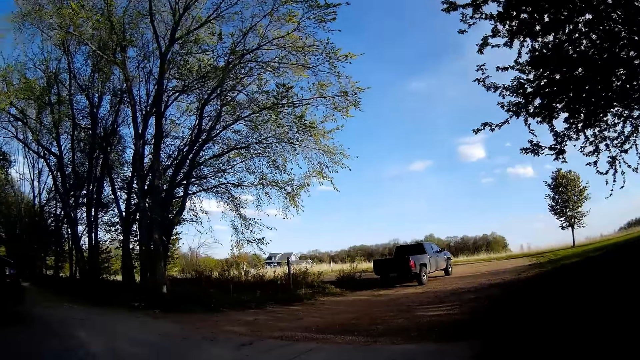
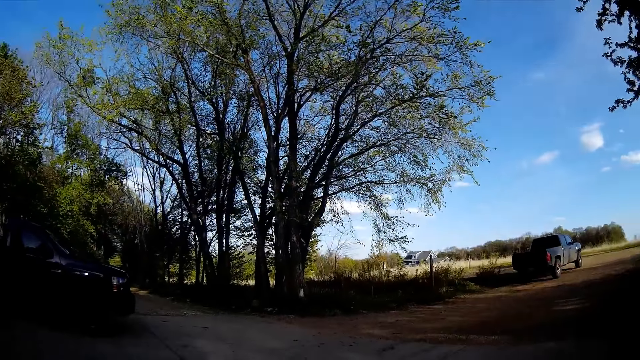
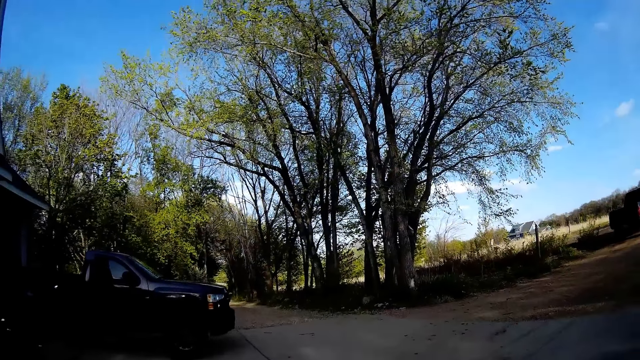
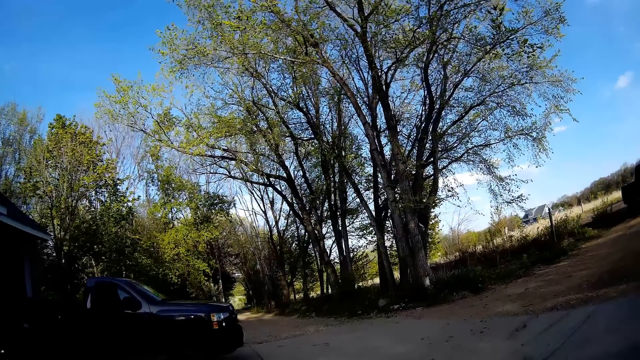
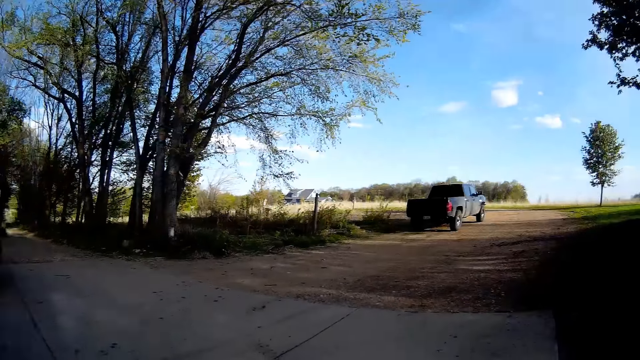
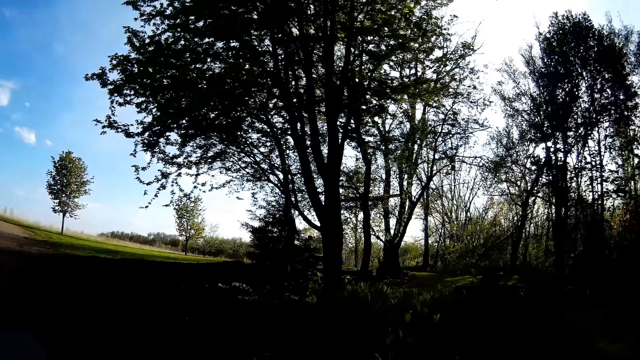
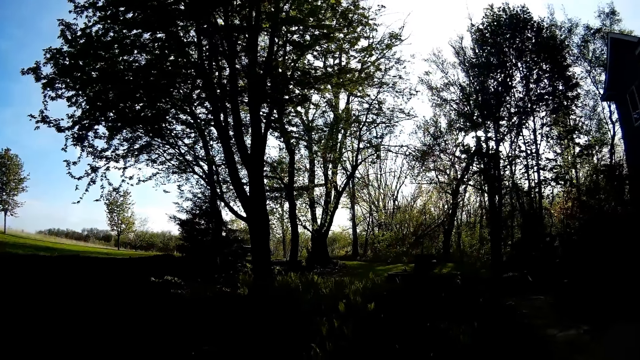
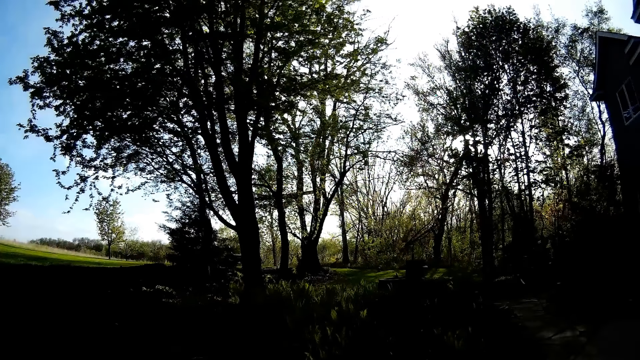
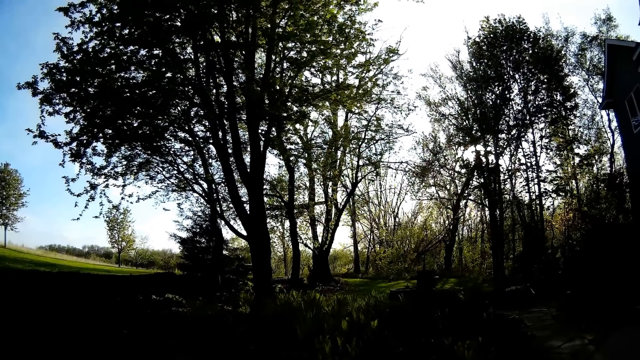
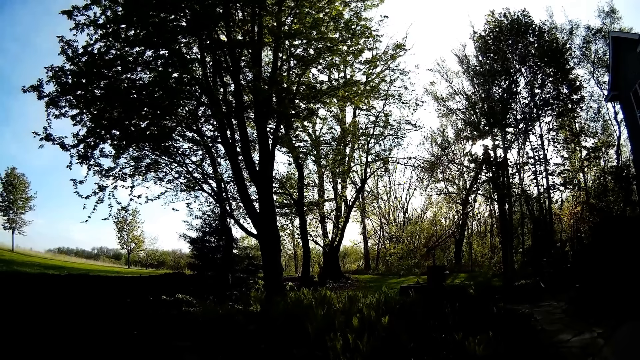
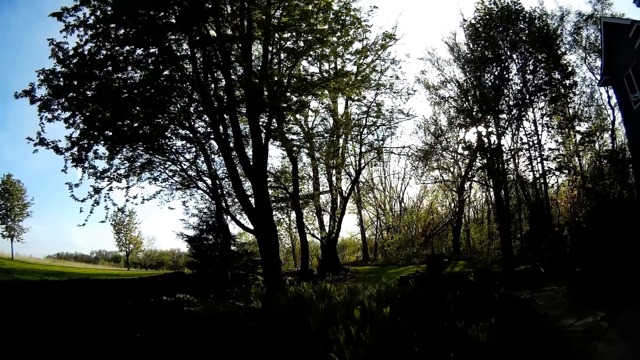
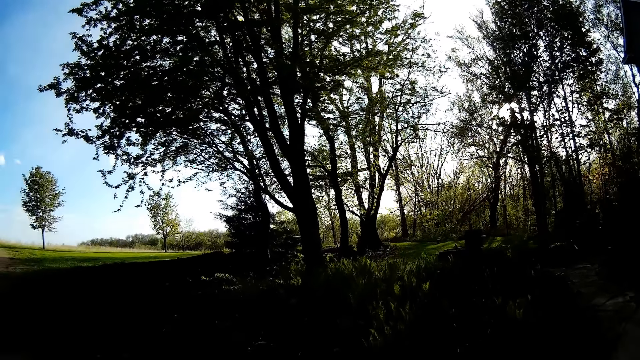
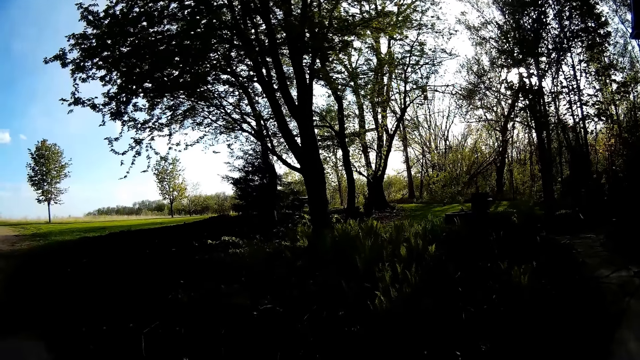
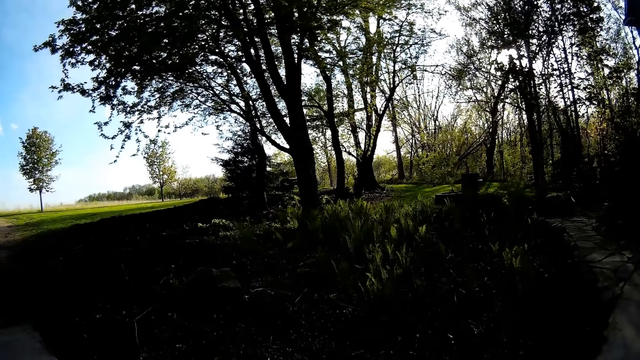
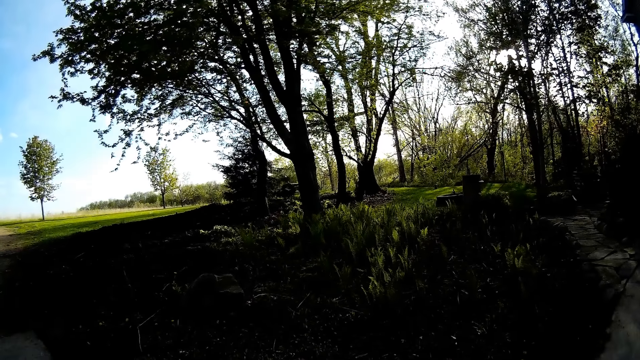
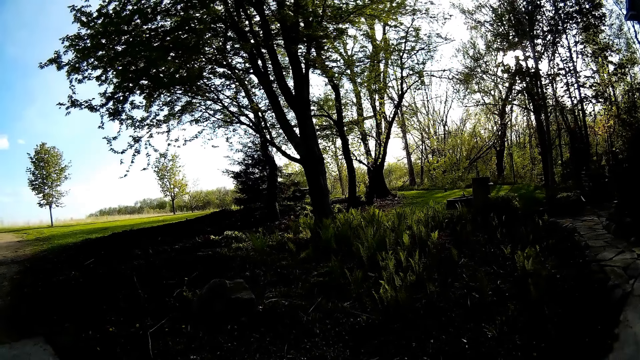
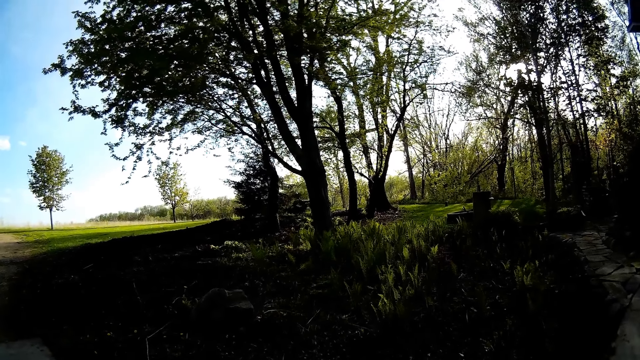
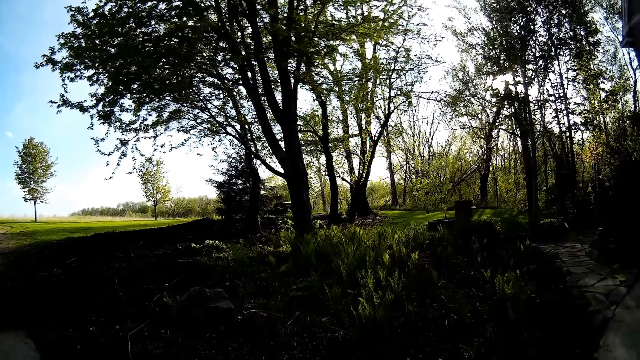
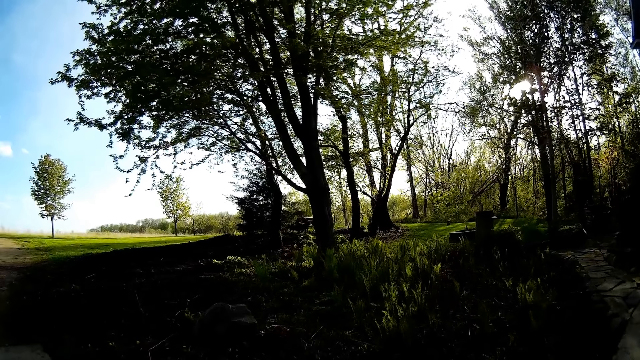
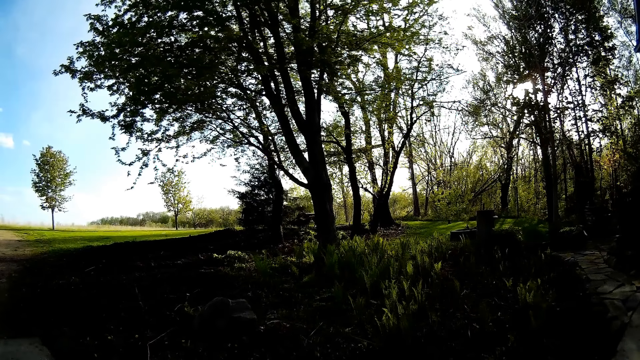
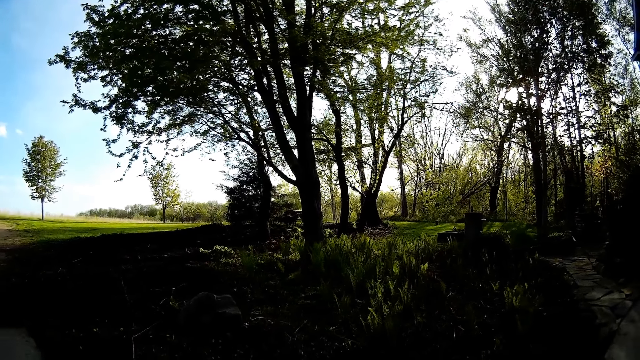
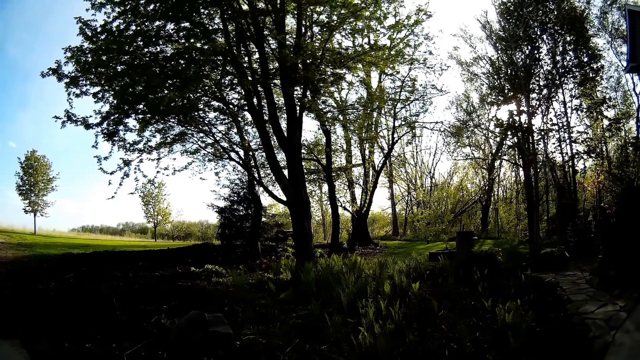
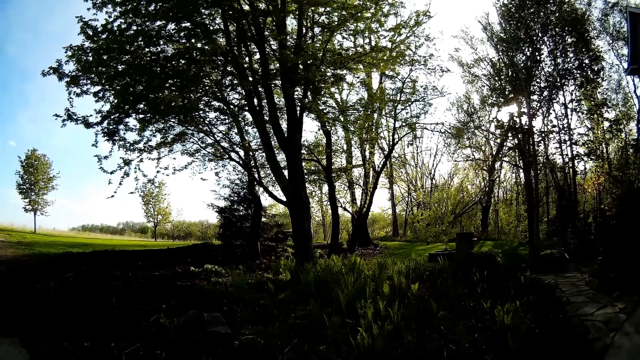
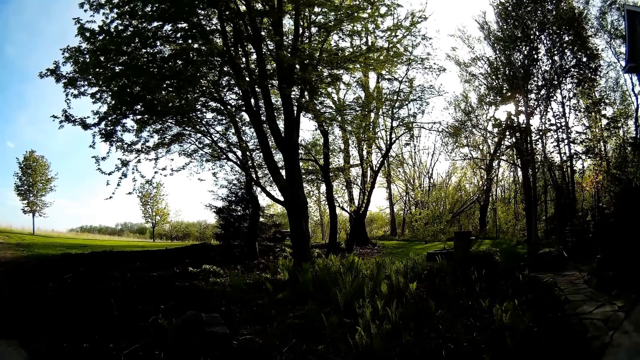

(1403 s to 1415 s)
The camera wearer looks around in the garden.

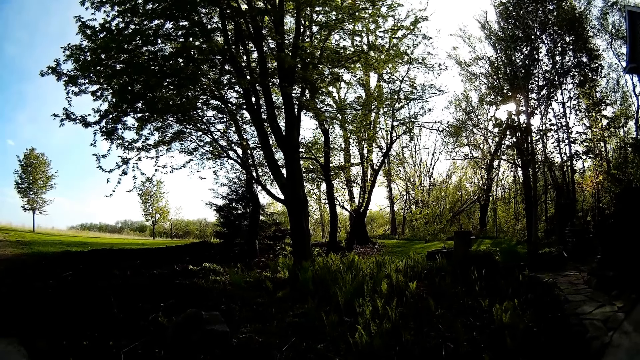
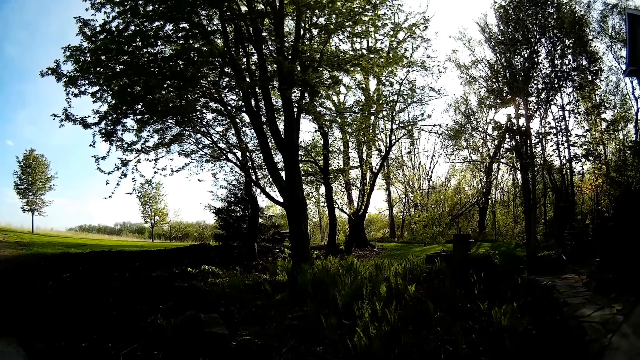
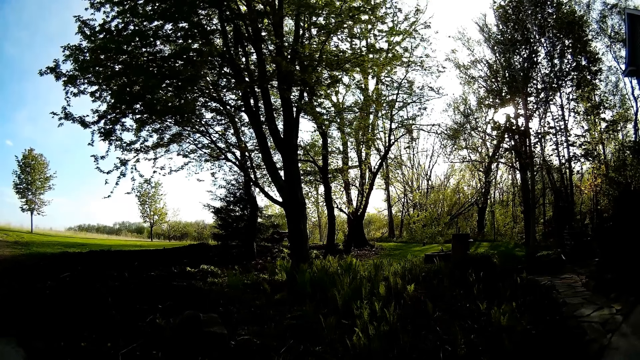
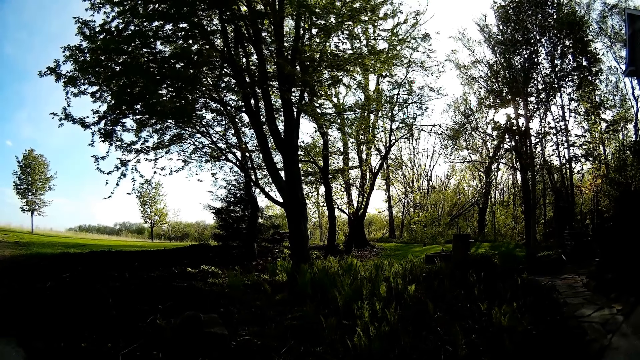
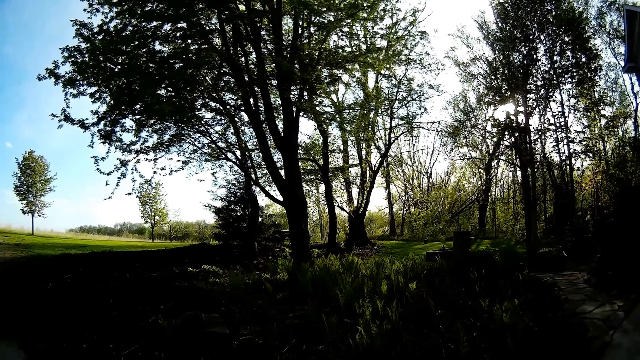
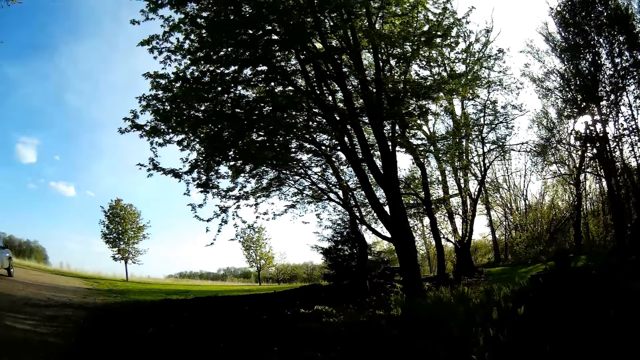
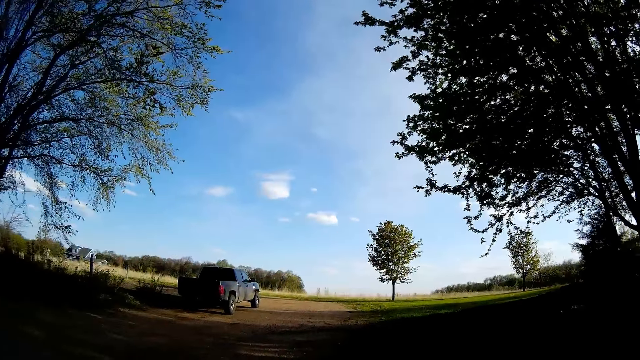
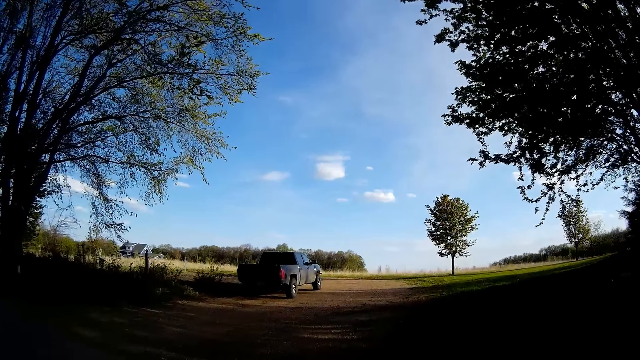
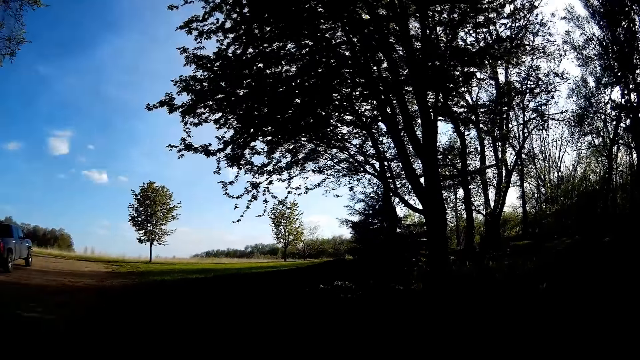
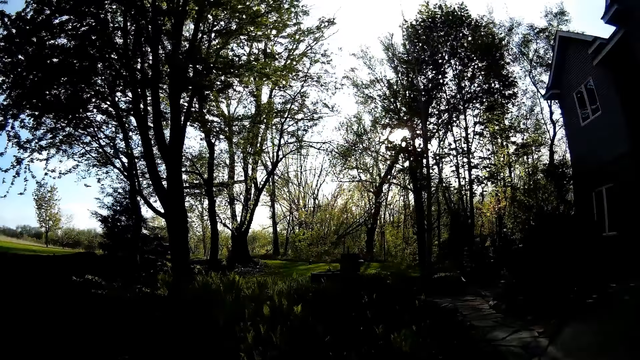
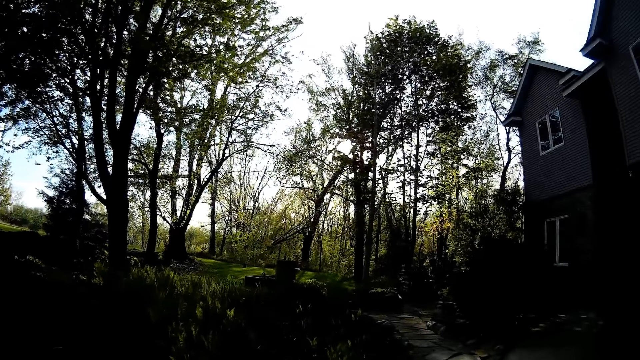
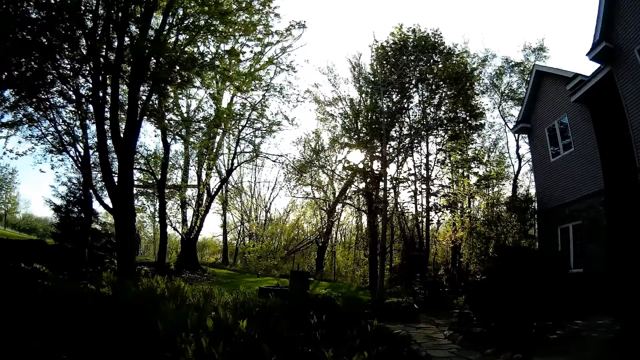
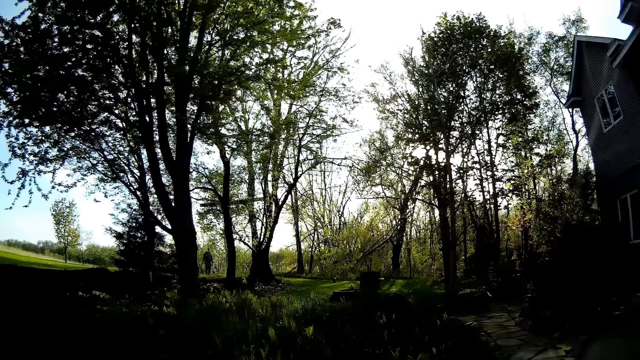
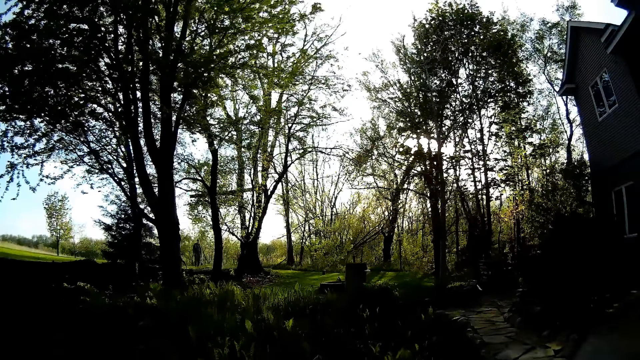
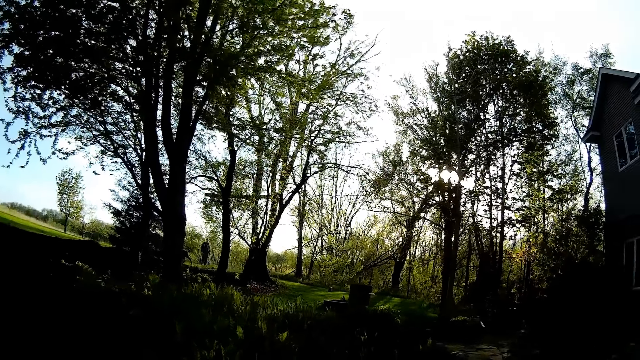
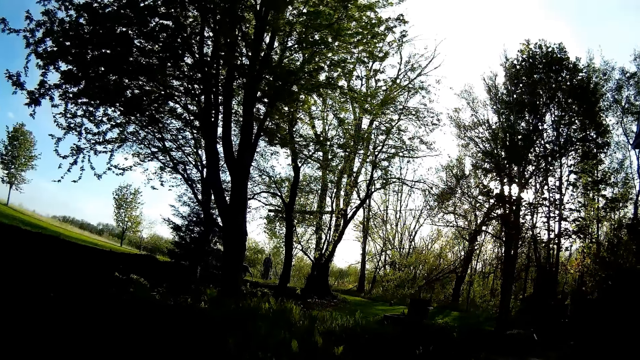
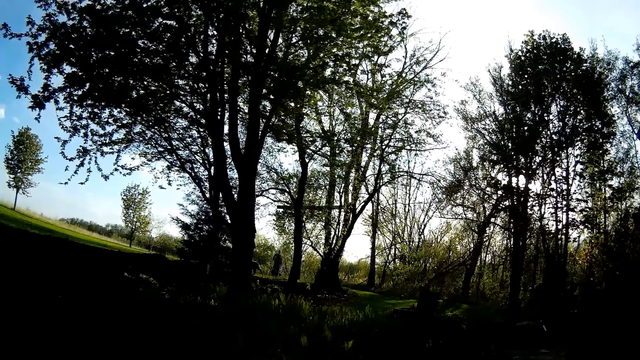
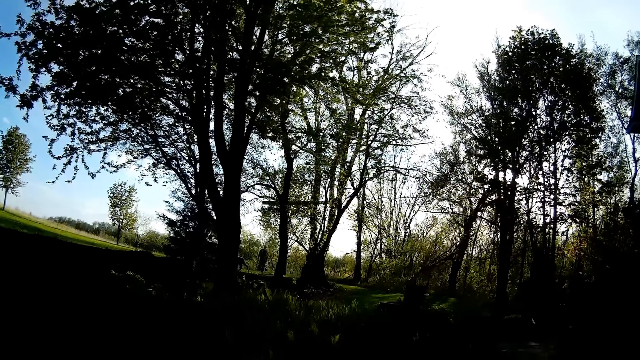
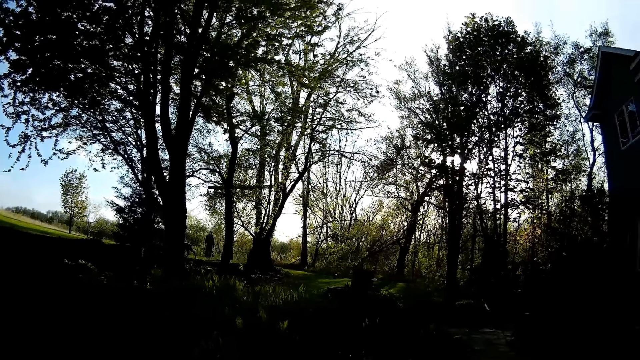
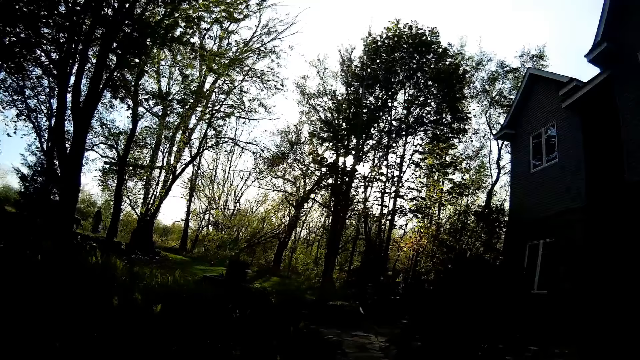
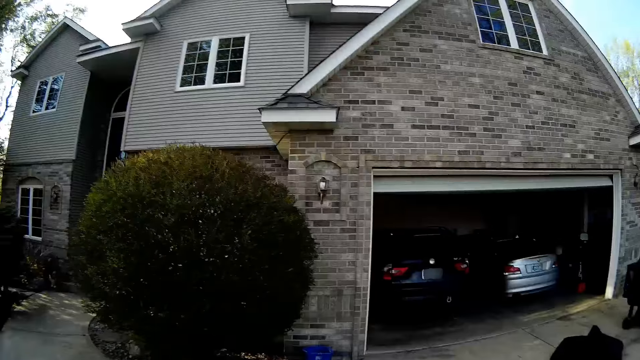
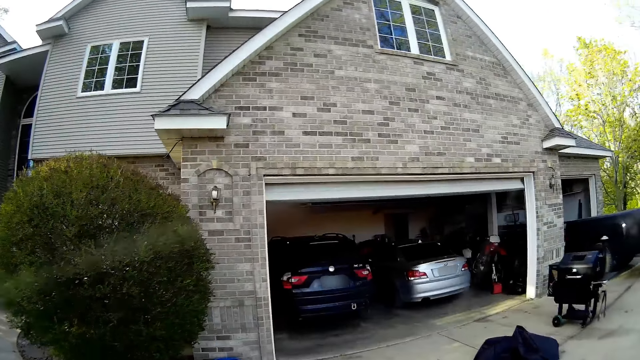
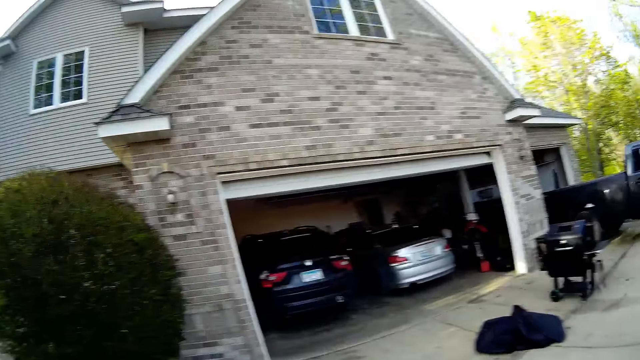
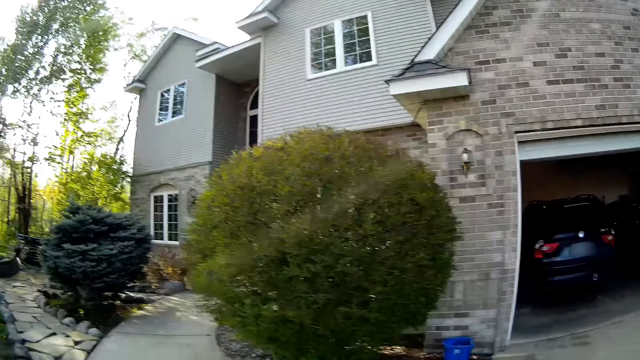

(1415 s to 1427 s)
The camera wearer converses with the person. They walk in the garage.
